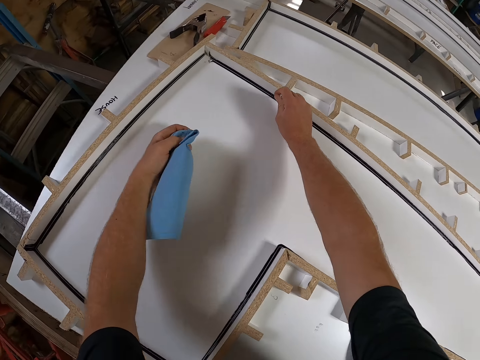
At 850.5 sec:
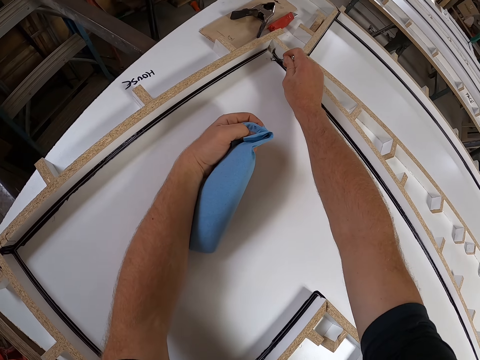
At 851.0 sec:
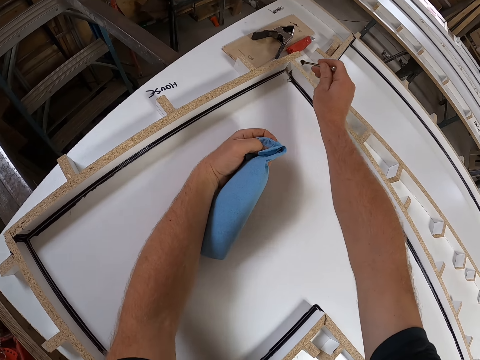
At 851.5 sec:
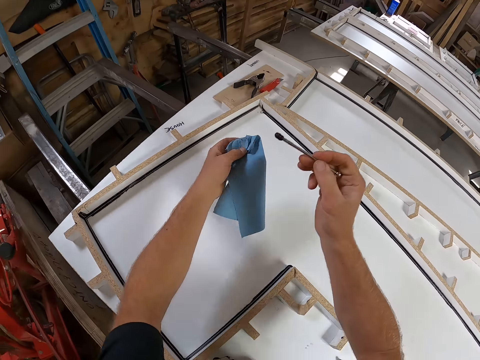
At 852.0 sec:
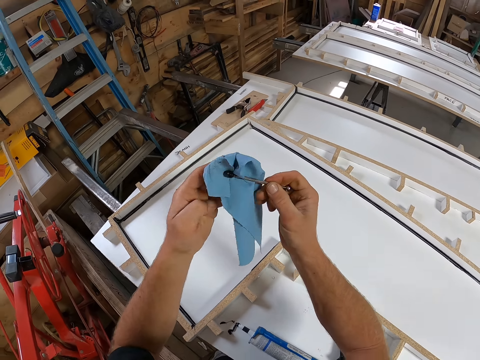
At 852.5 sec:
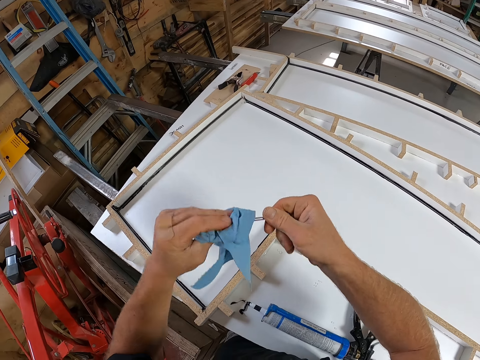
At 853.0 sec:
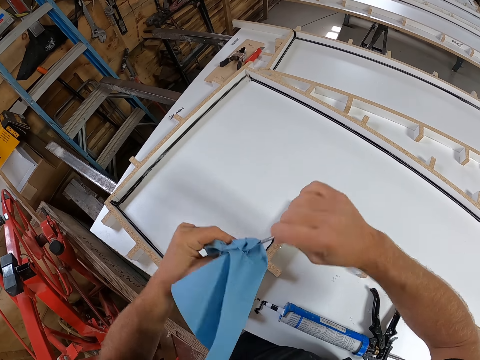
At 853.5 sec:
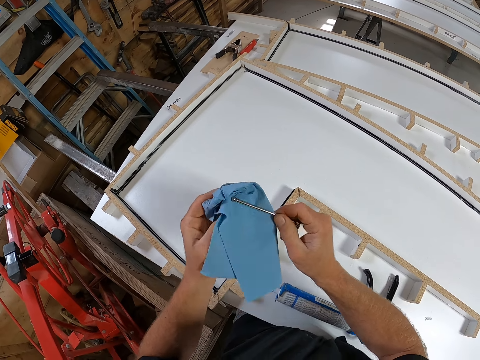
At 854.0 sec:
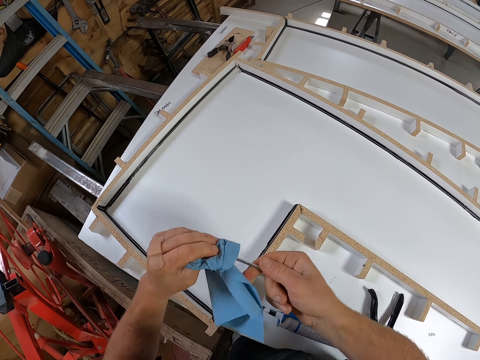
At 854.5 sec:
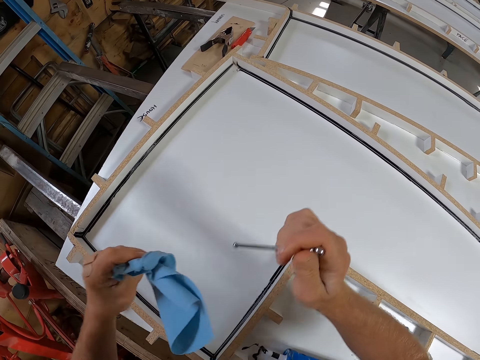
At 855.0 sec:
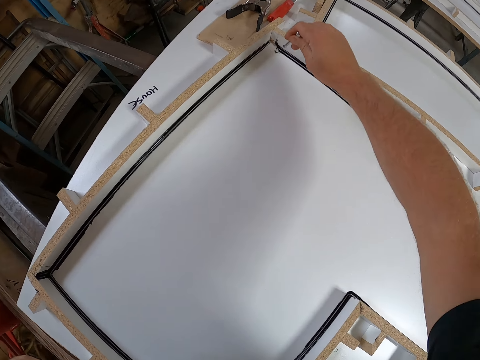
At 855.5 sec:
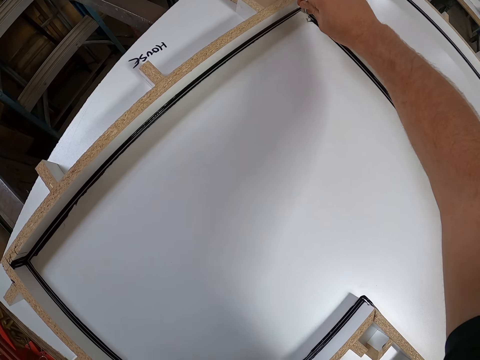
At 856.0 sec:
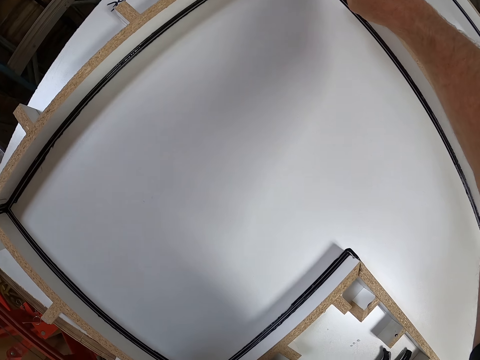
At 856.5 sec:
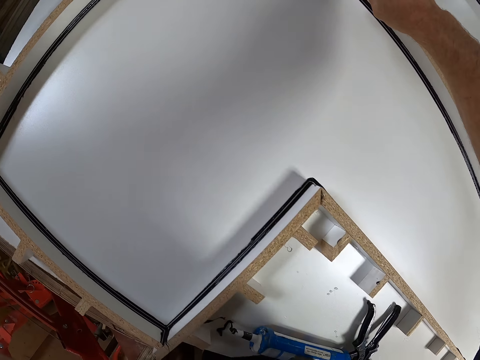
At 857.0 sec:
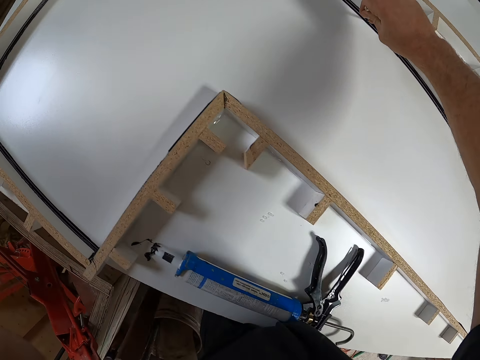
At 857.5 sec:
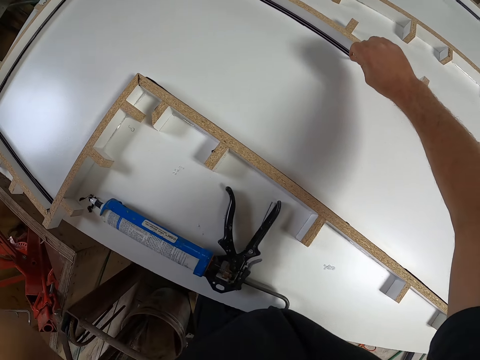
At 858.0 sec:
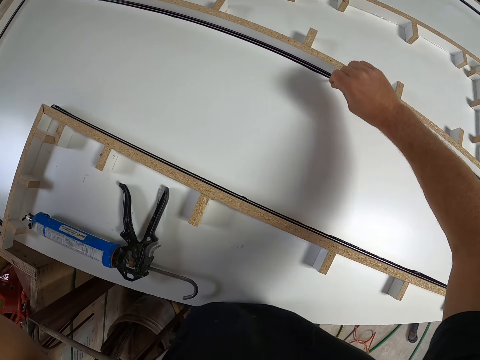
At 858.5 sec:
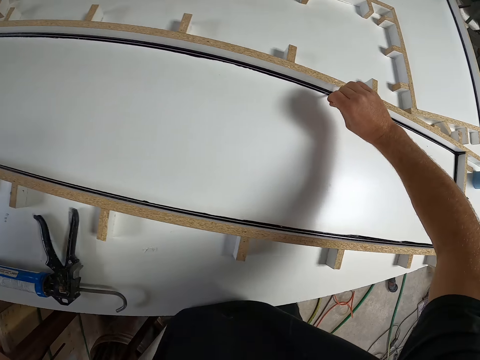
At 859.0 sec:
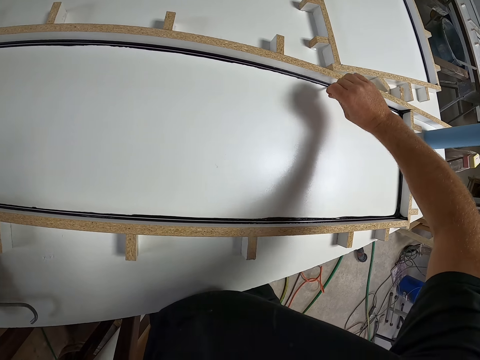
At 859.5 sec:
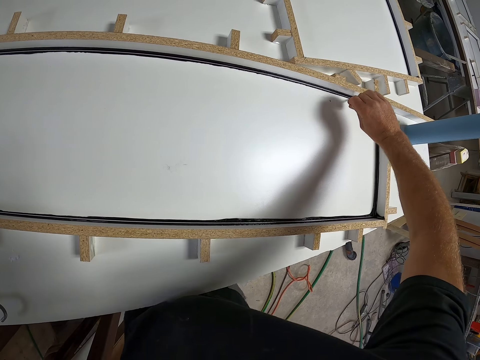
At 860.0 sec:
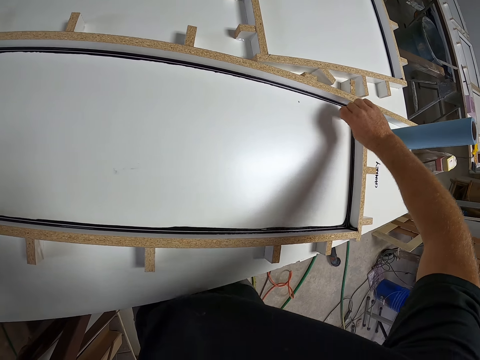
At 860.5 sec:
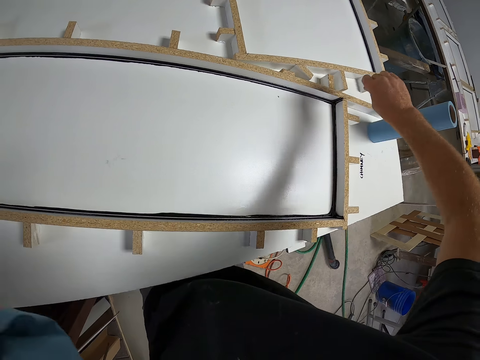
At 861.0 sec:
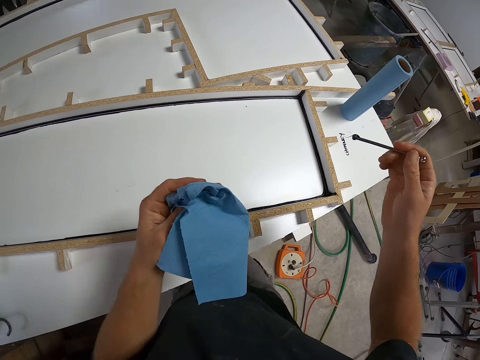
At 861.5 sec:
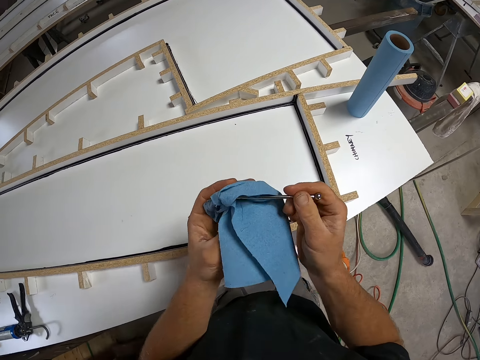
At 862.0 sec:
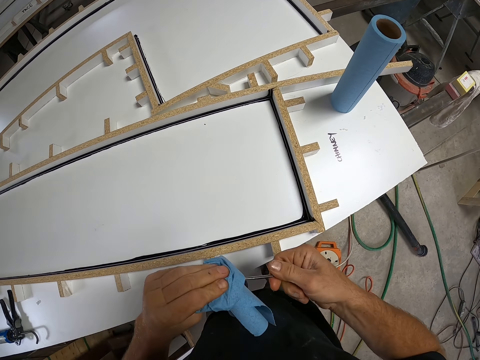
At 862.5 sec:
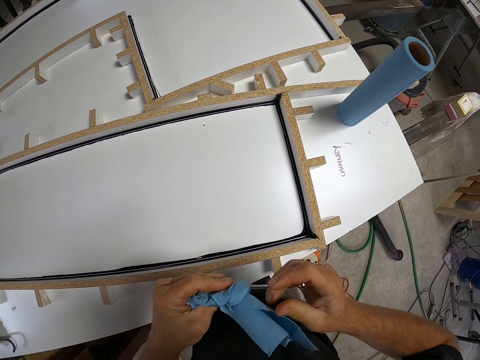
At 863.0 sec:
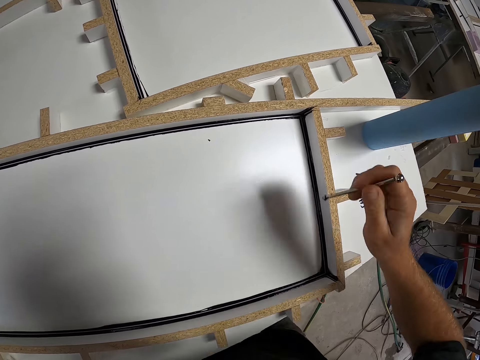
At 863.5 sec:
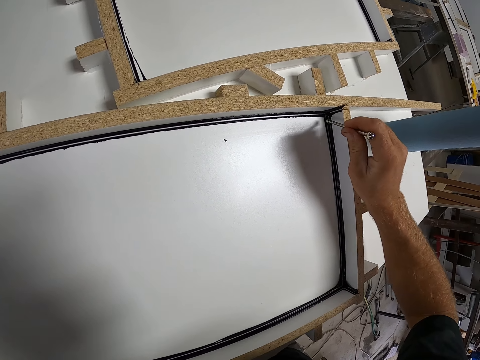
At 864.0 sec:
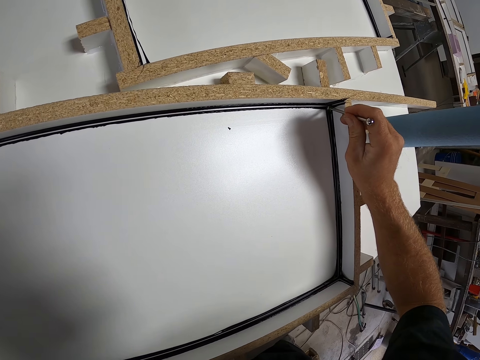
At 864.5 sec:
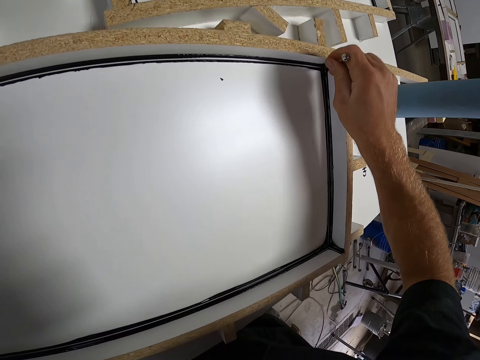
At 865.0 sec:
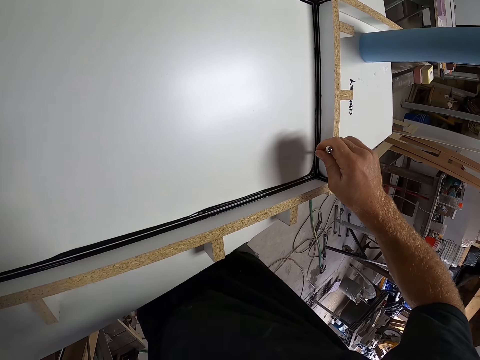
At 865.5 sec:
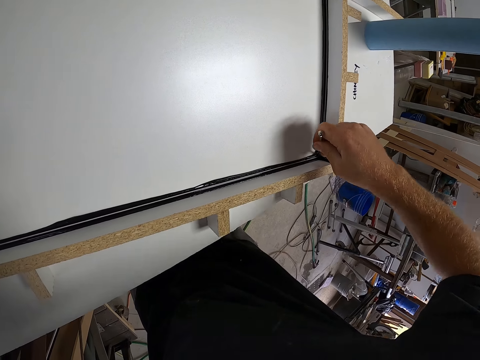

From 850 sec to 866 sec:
The camera wearer cleans the small iron on the paper towel on his left hand. He packs excess sealant from the inner edge of the table with the small iron. He cleans the small iron on the paper towel on his left hand. He packs excess sealant from the inner edge of the table with the small iron.

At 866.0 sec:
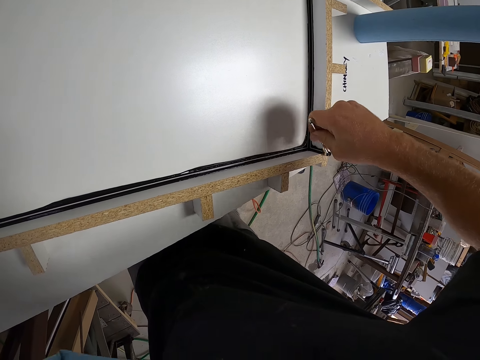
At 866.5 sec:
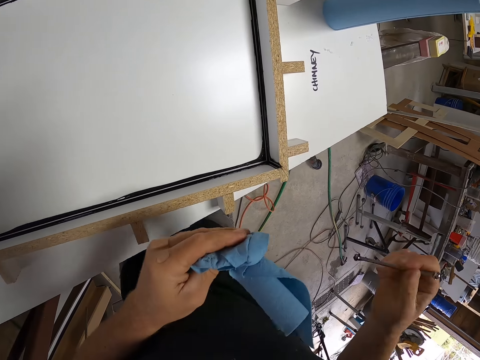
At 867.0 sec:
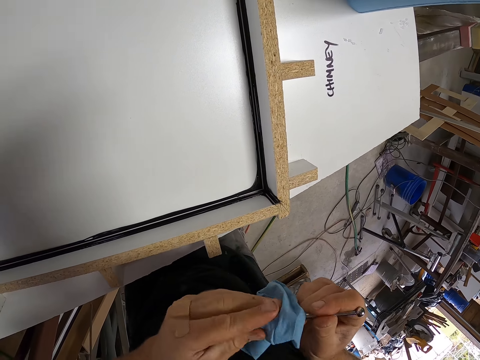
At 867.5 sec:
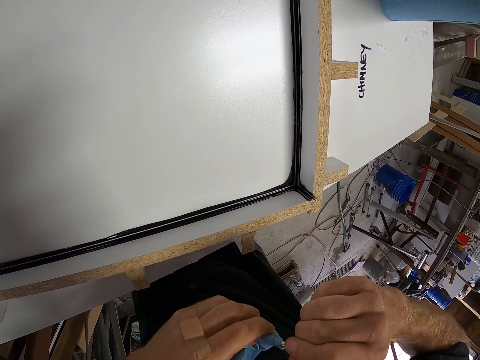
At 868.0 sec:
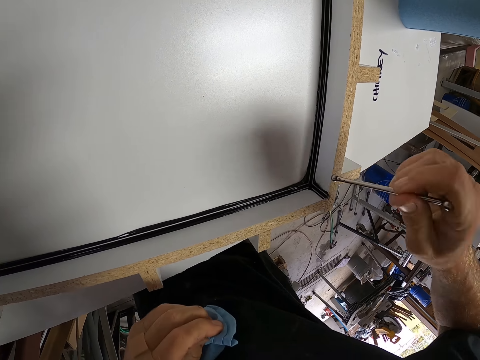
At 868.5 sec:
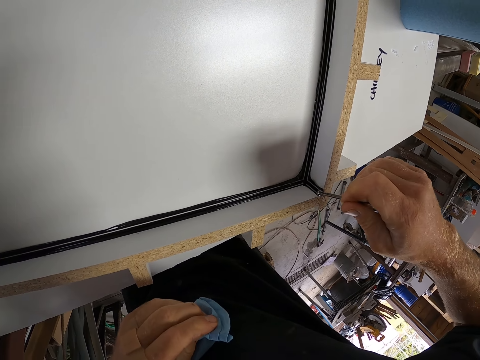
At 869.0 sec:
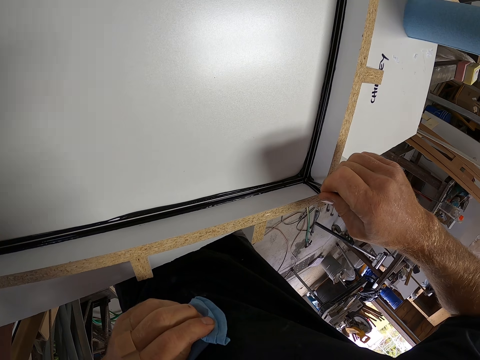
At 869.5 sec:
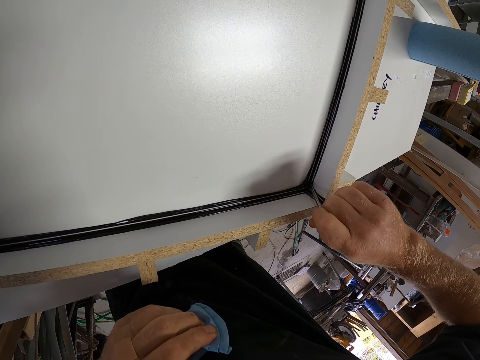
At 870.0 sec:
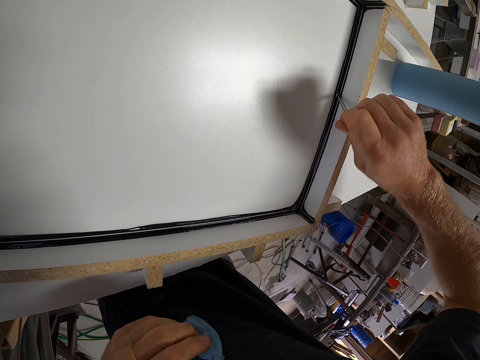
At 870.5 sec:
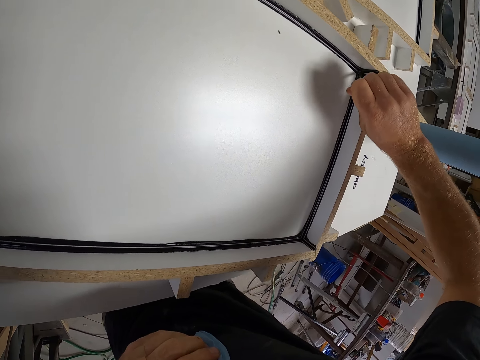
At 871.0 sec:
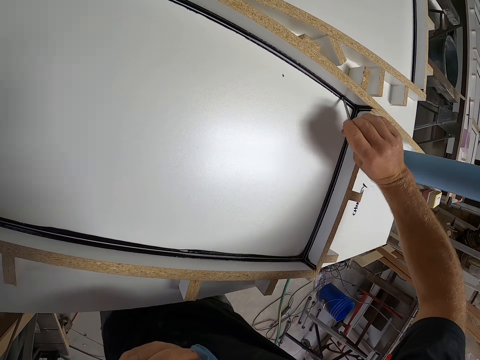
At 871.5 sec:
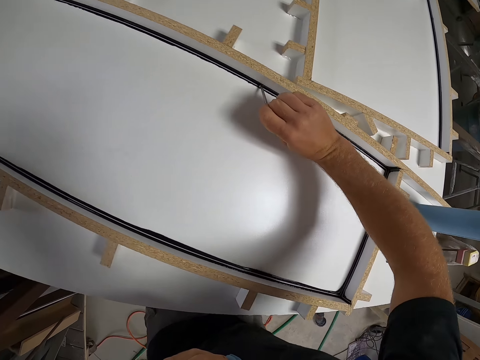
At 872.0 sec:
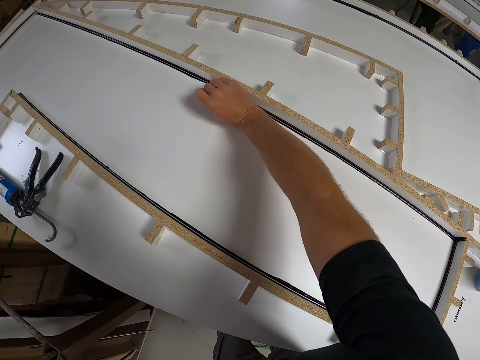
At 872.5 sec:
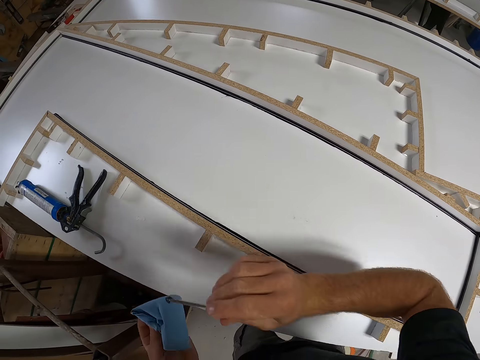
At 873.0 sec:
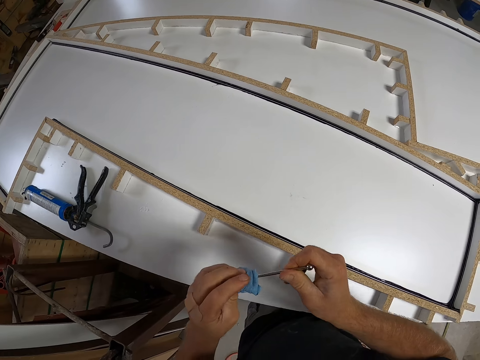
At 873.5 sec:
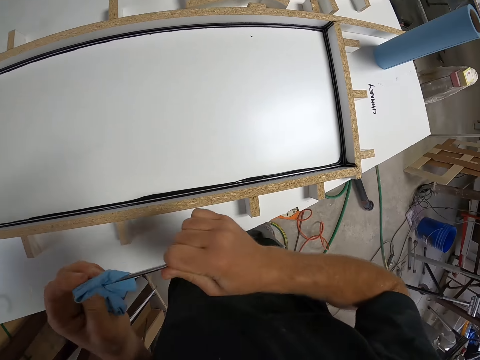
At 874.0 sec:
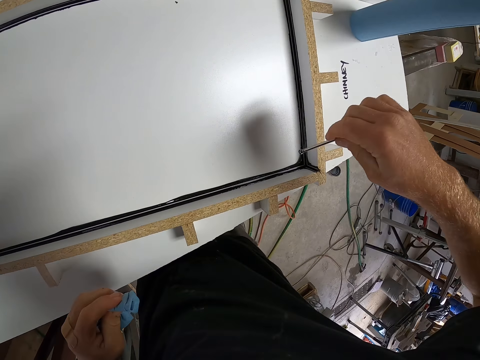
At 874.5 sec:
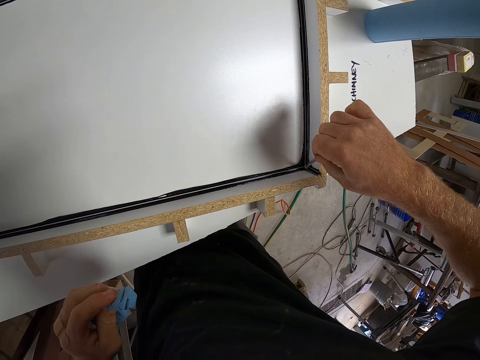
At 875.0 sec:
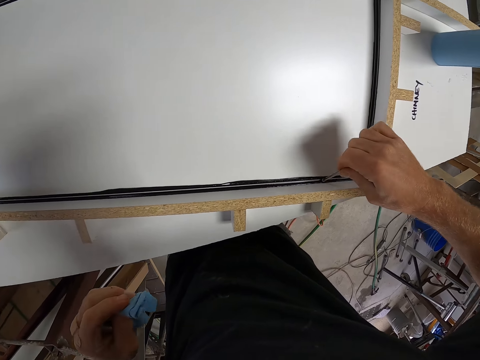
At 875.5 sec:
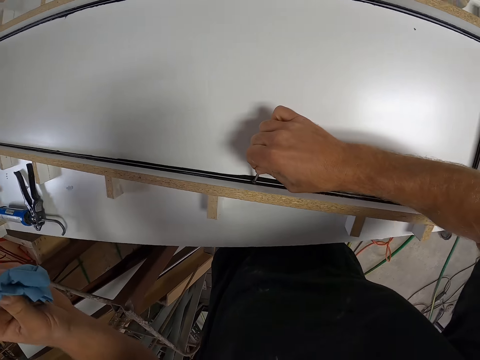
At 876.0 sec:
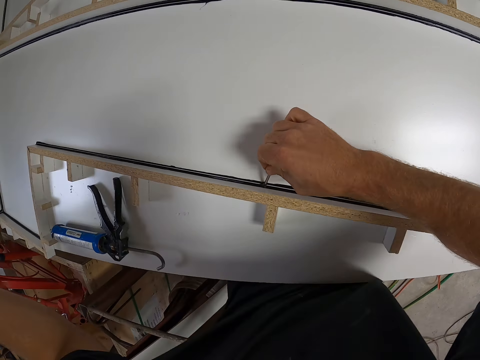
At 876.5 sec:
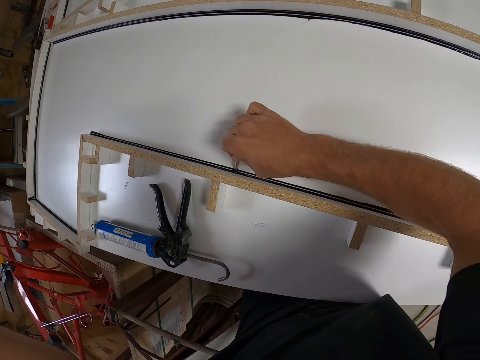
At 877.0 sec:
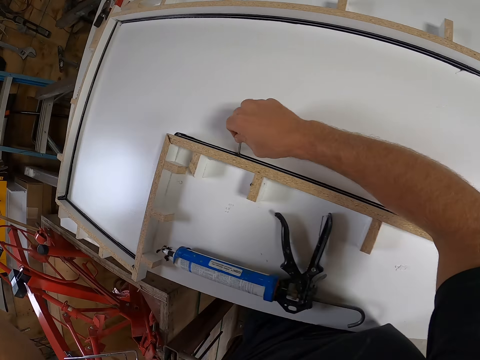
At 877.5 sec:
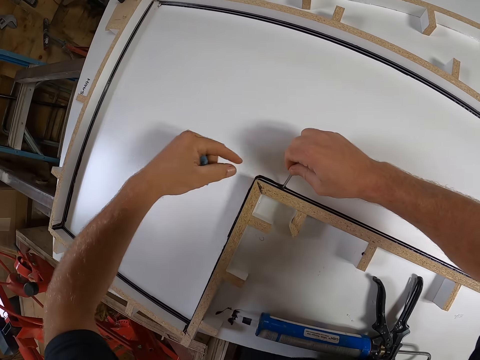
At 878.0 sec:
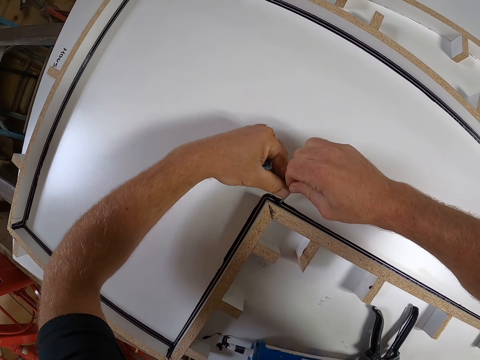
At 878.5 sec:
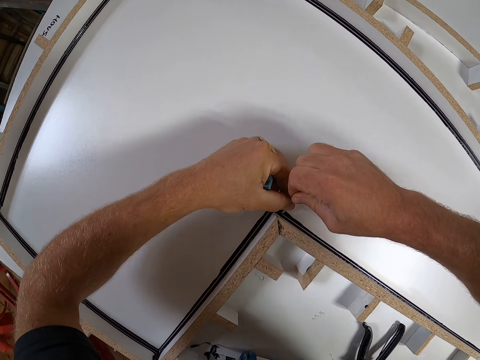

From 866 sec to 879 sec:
The camera wearer cleans the small iron on the paper towel on his left hand. He packs excess sealant from the inner edge of the table with the small iron. He cleans the small iron on the paper towel on his left hand. He packs excess sealant from the inner edge of the table with the small iron.
